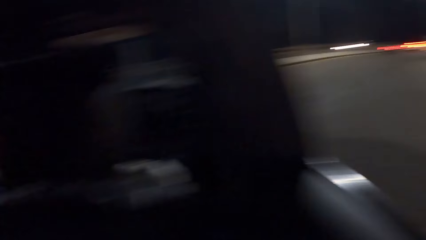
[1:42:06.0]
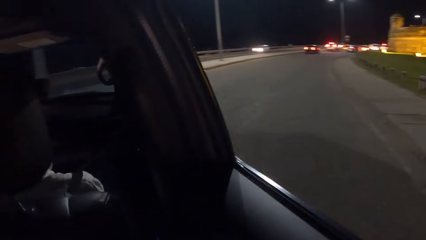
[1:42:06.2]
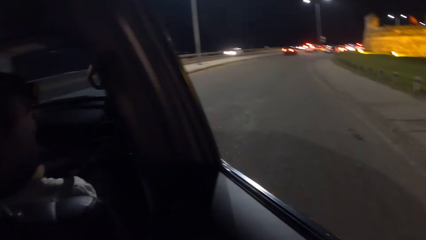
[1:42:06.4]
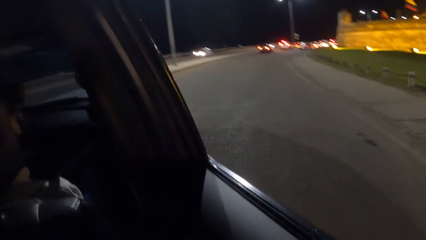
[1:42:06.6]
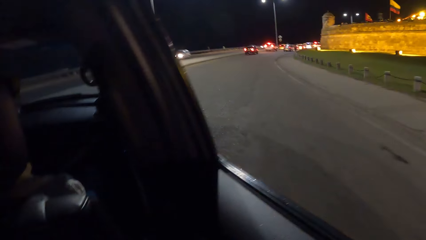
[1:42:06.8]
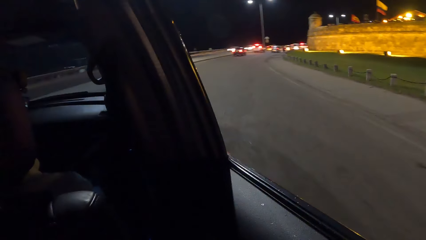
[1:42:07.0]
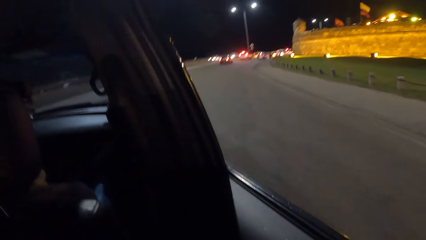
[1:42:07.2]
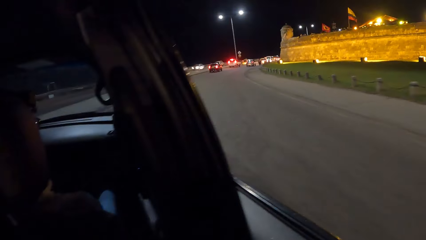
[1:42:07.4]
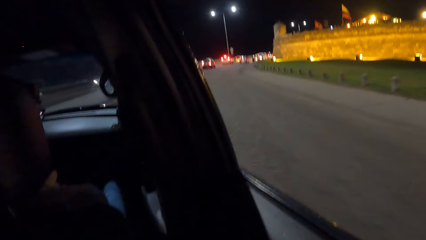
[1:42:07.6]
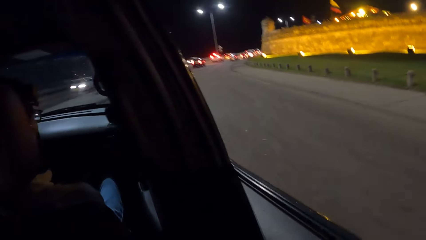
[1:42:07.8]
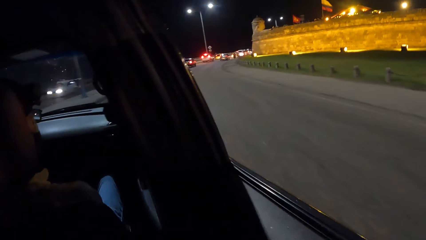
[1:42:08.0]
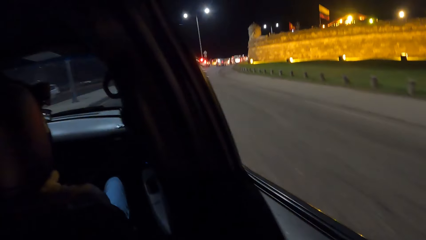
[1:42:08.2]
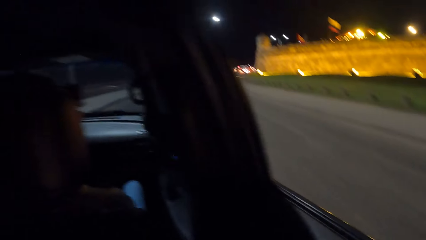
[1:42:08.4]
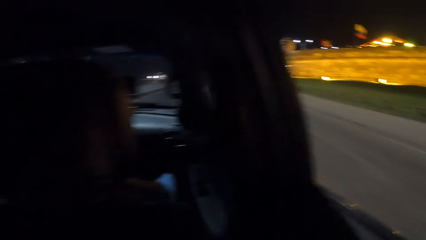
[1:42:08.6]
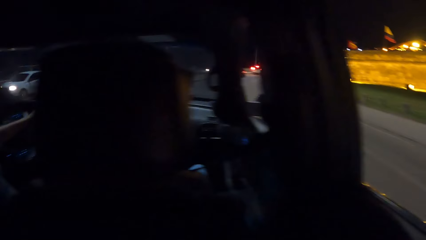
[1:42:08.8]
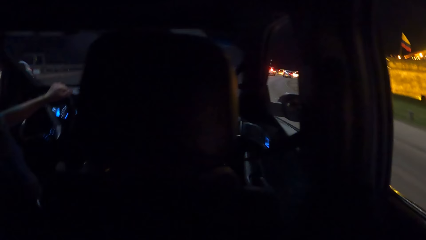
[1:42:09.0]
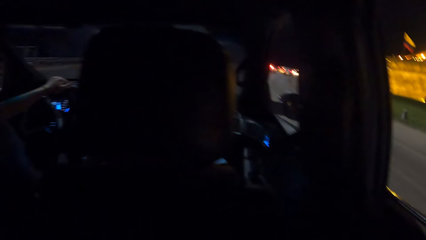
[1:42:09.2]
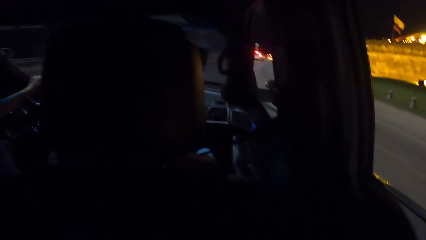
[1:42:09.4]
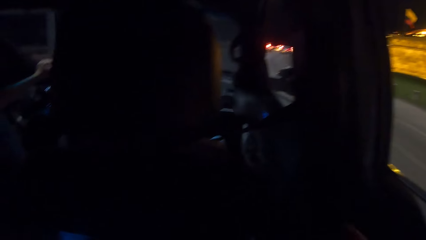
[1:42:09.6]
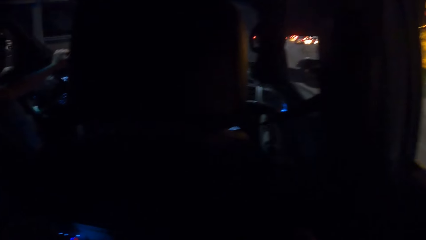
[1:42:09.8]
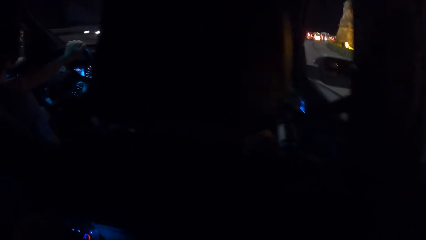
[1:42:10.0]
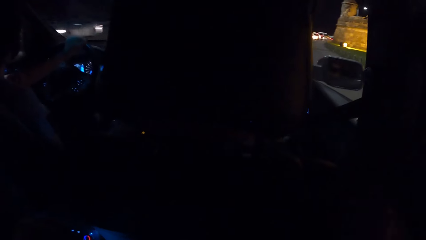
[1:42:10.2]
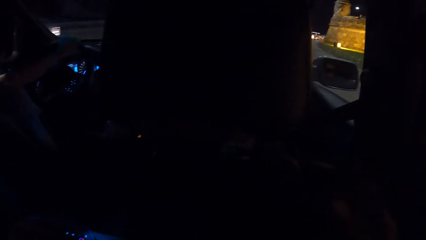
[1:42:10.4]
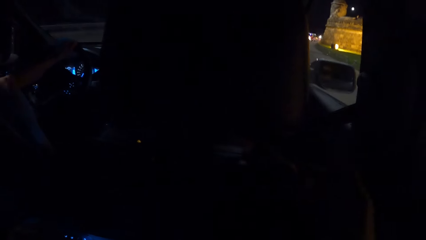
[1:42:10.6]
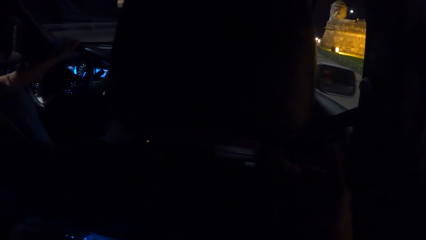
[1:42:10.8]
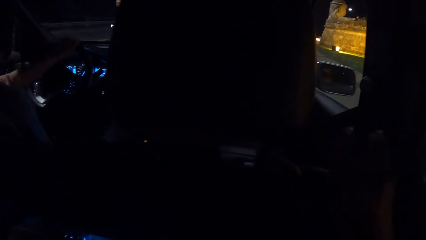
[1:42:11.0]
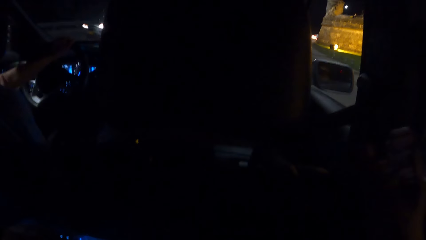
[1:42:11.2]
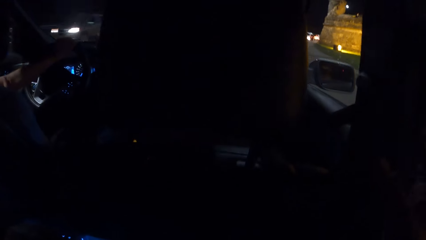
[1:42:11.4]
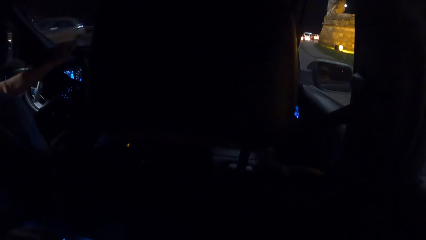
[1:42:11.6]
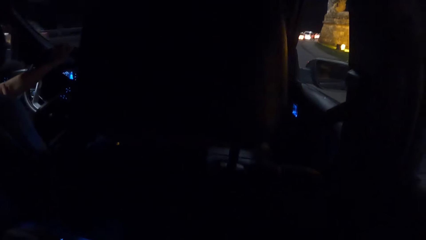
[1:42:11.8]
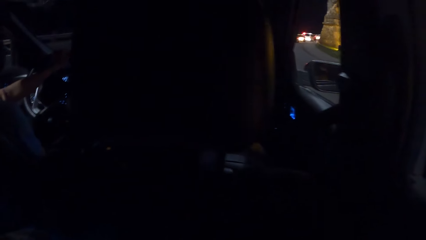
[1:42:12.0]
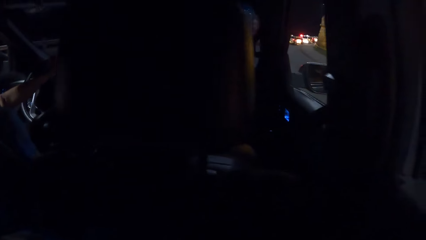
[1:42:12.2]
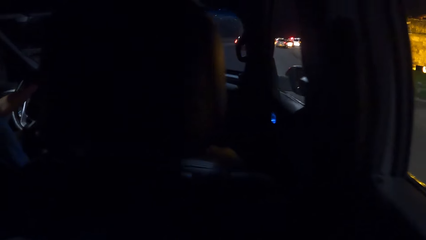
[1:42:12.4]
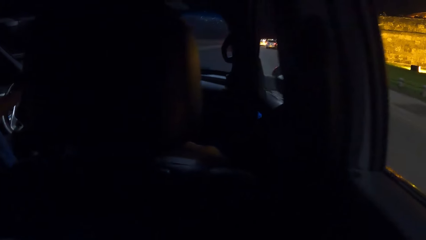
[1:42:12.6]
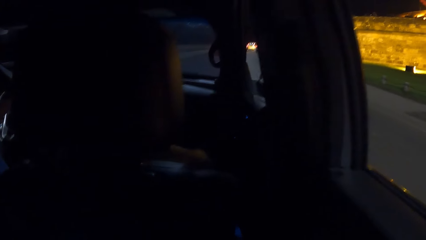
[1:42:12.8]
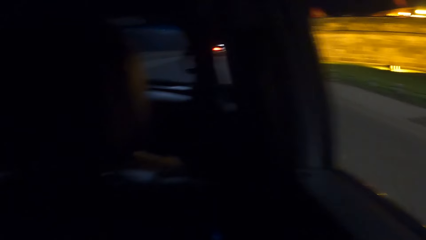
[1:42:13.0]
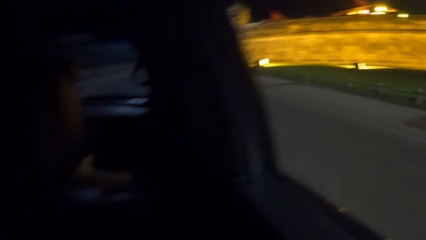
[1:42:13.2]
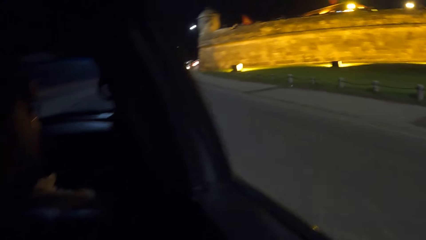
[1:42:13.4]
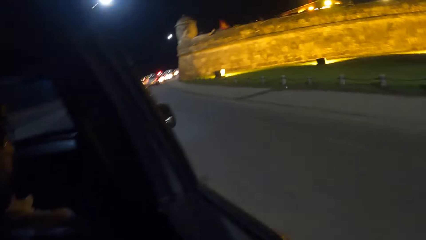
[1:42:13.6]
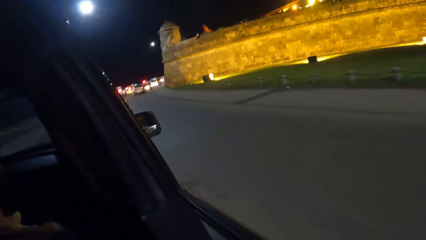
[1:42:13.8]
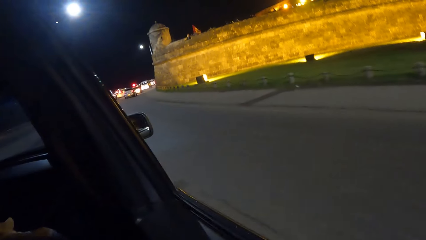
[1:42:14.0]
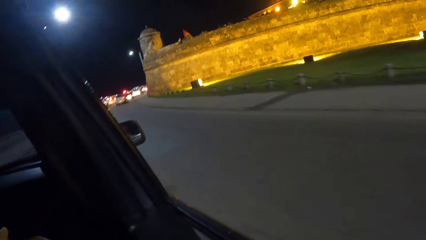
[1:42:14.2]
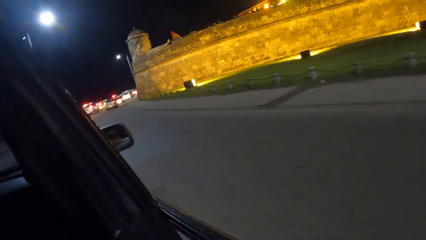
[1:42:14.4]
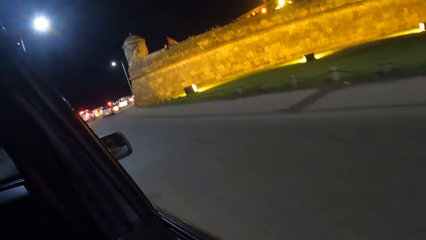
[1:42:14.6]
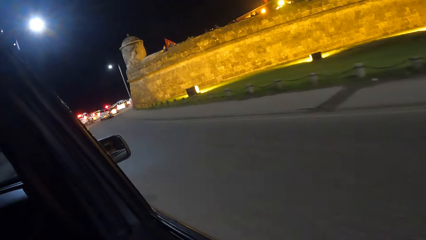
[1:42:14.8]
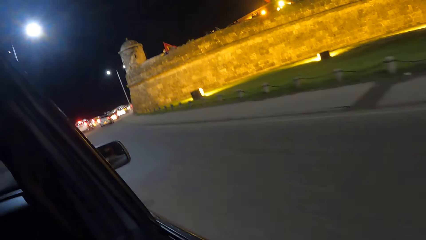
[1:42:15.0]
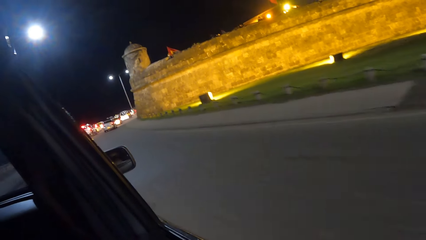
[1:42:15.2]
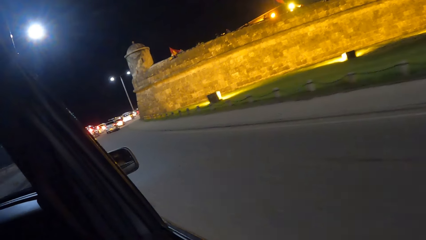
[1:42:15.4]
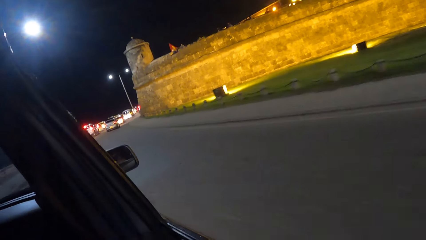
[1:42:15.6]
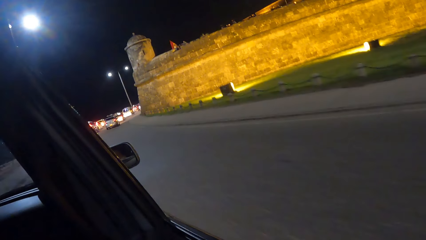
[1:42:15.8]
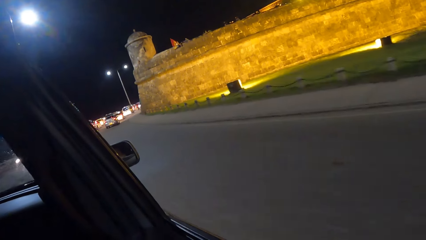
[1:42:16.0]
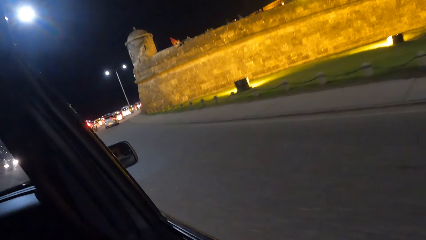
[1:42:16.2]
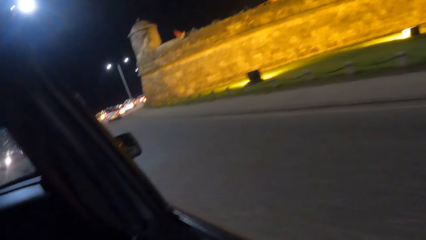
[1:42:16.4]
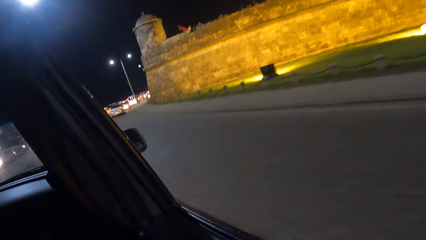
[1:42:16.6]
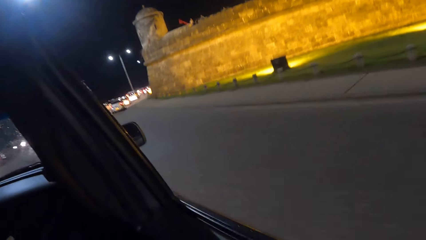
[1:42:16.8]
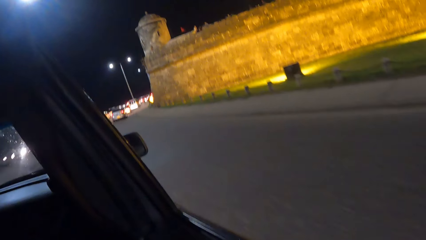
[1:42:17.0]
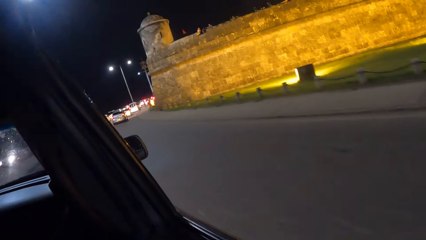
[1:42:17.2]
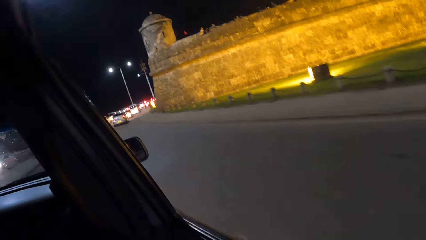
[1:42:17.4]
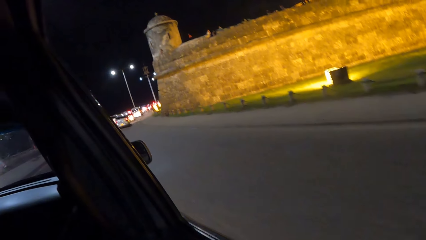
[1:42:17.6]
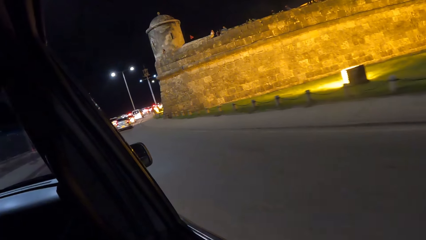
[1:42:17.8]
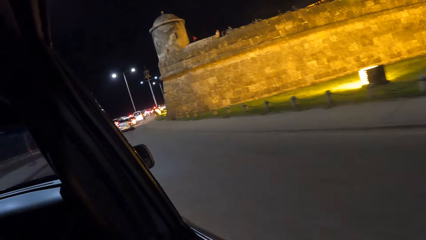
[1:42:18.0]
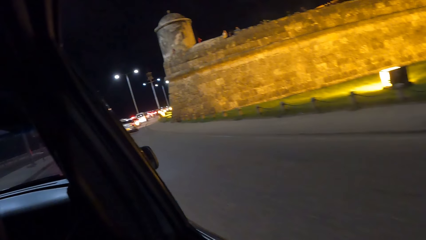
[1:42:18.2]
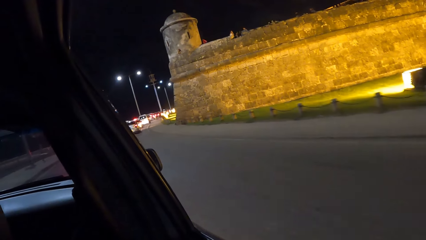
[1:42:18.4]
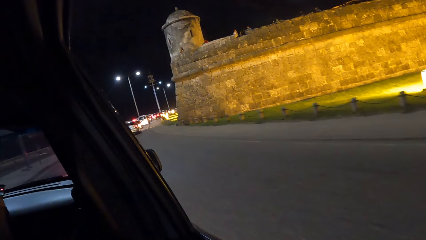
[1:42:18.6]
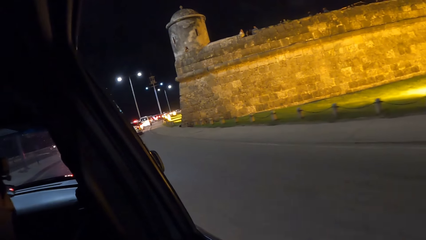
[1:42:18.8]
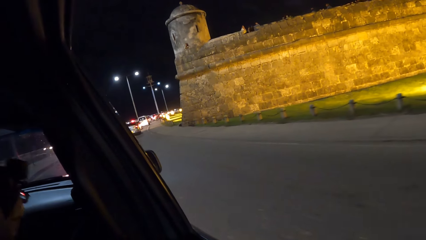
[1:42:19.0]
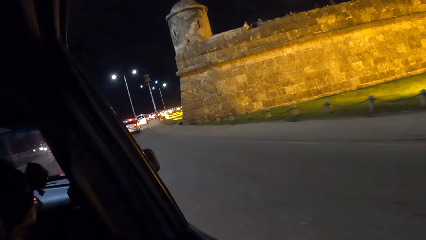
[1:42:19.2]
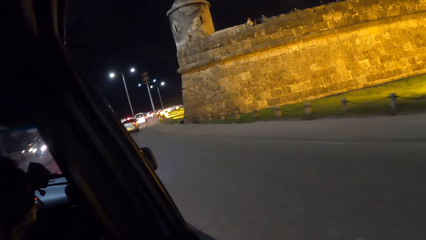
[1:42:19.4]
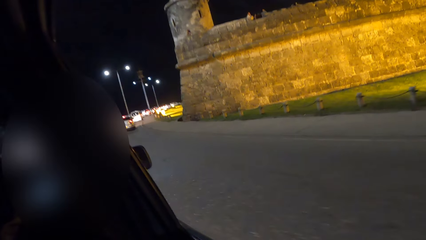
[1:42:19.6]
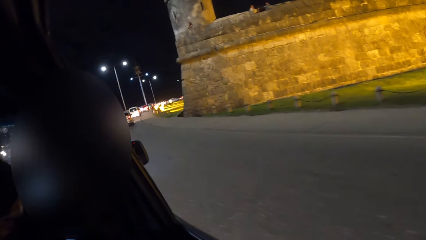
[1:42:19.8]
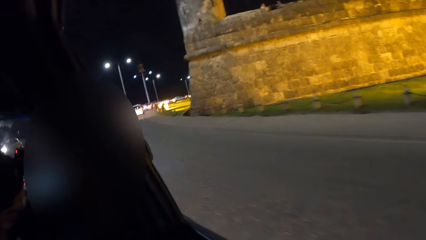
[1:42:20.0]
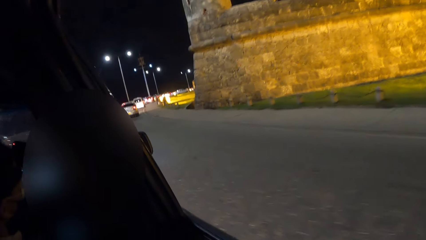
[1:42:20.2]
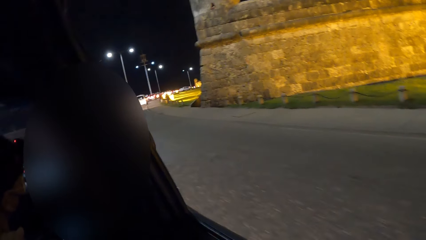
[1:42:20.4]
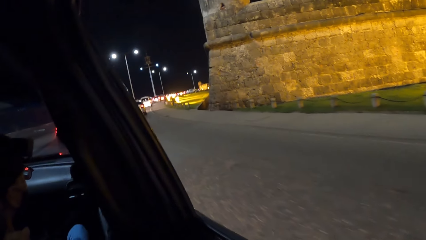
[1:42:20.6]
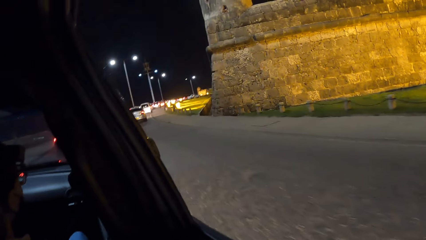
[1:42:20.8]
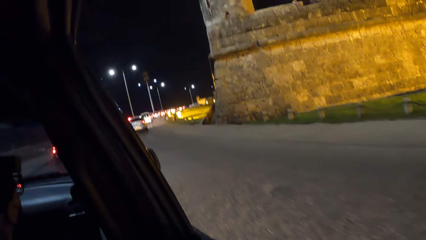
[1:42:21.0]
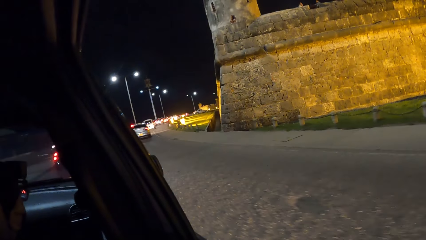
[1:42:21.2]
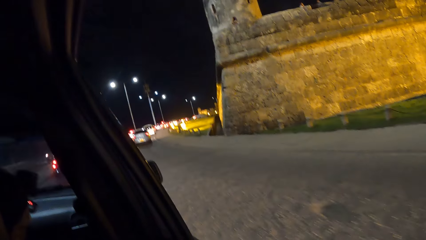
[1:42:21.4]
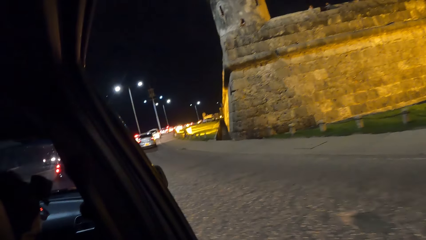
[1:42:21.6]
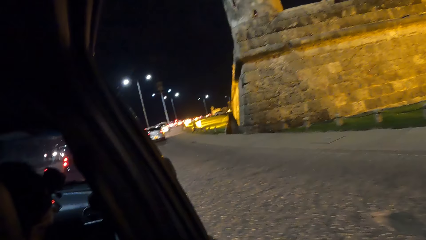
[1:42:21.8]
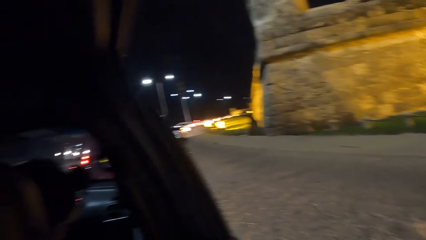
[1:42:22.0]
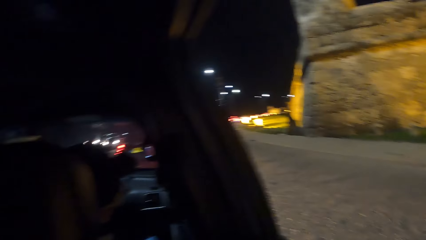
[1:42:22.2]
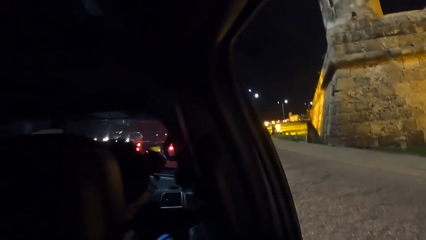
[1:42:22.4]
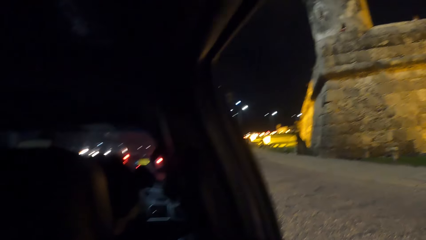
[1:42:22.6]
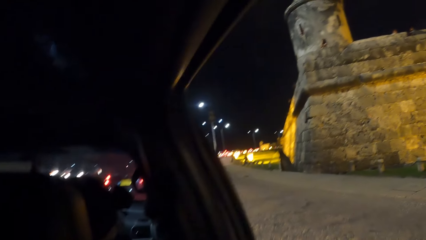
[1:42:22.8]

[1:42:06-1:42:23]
The camera wearer looks at the road. They look outside the vehicle. They look around. They look at the road.
